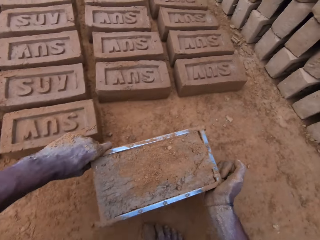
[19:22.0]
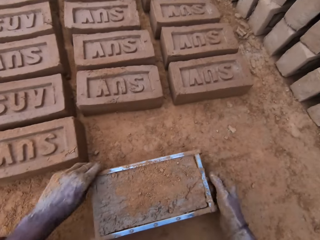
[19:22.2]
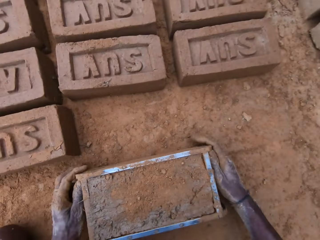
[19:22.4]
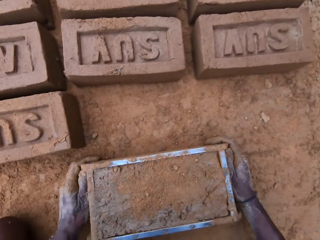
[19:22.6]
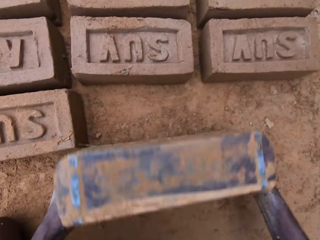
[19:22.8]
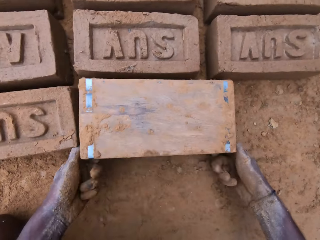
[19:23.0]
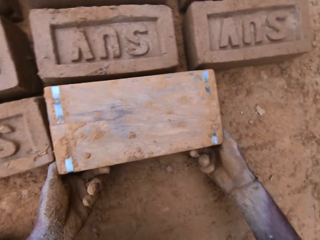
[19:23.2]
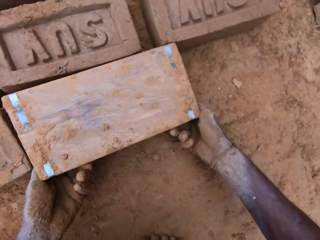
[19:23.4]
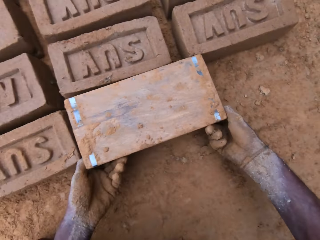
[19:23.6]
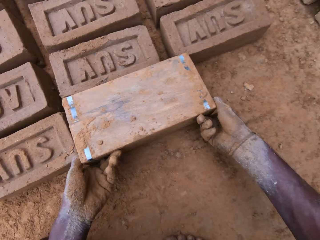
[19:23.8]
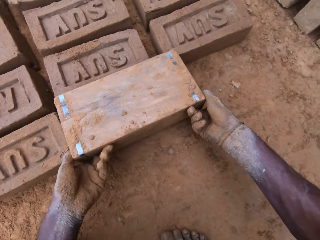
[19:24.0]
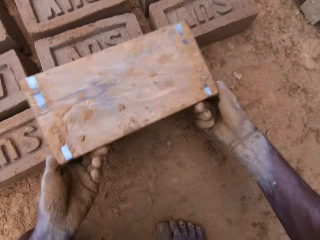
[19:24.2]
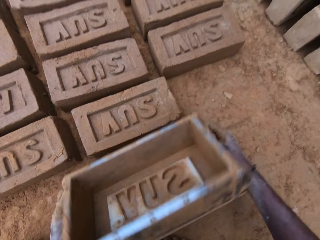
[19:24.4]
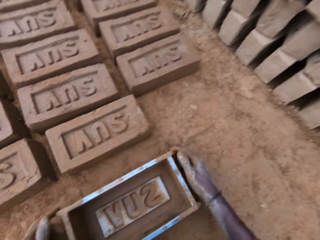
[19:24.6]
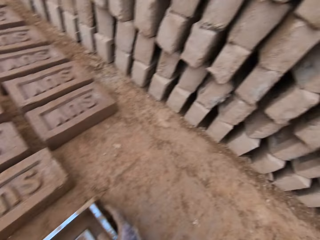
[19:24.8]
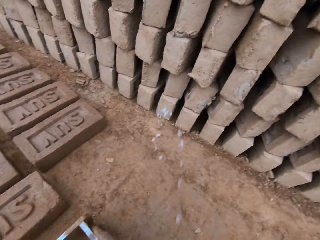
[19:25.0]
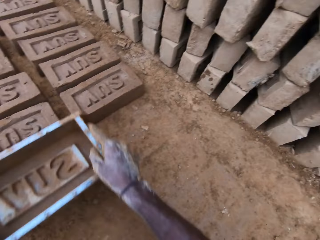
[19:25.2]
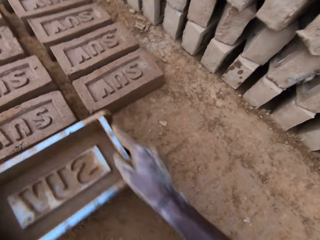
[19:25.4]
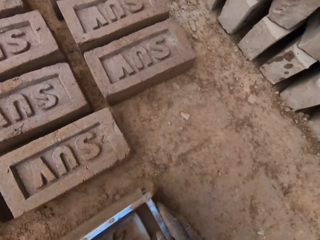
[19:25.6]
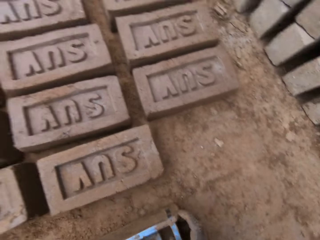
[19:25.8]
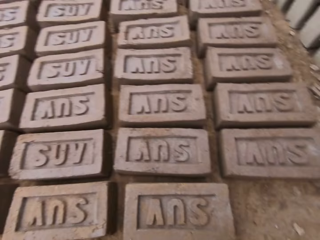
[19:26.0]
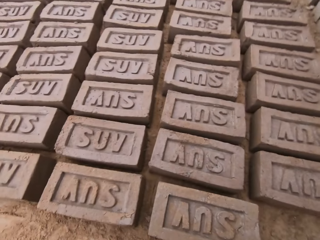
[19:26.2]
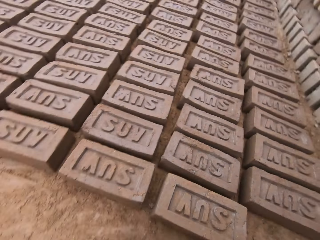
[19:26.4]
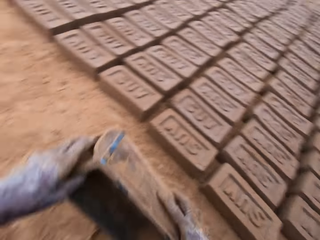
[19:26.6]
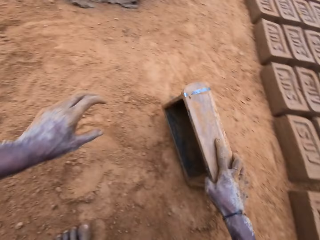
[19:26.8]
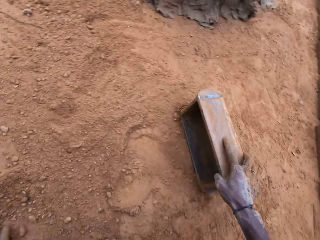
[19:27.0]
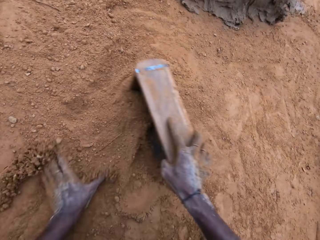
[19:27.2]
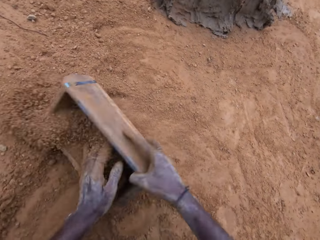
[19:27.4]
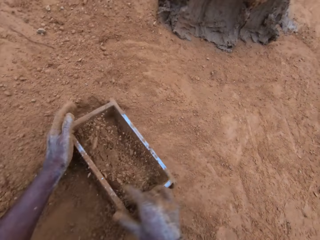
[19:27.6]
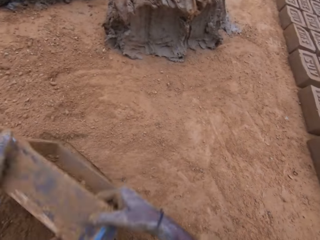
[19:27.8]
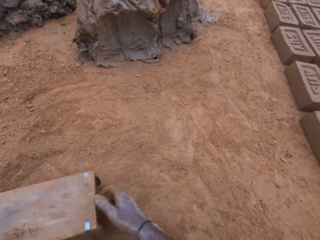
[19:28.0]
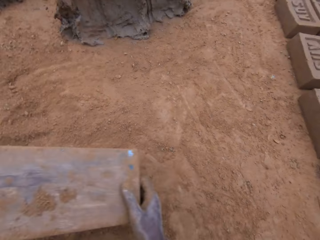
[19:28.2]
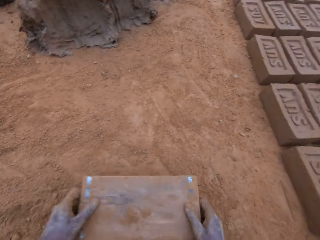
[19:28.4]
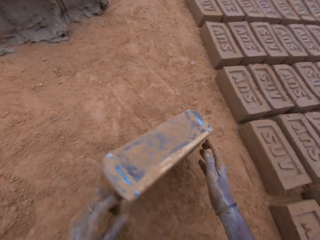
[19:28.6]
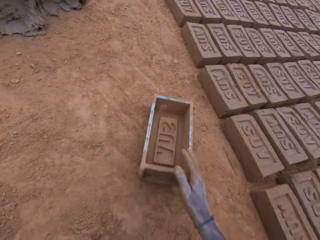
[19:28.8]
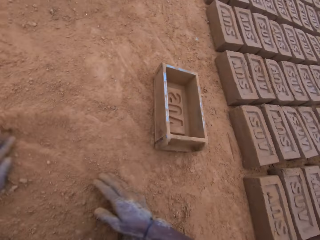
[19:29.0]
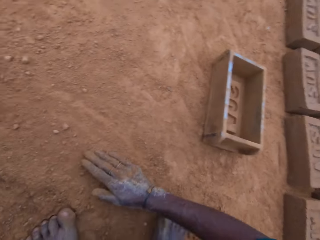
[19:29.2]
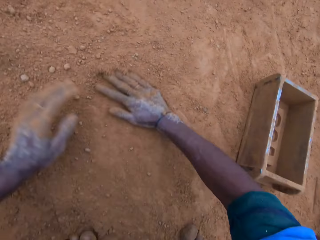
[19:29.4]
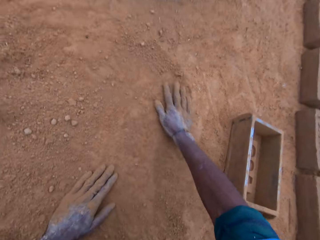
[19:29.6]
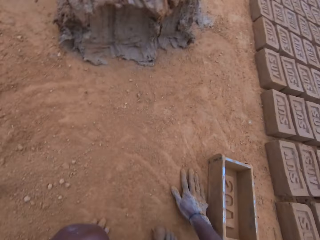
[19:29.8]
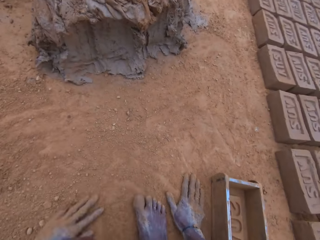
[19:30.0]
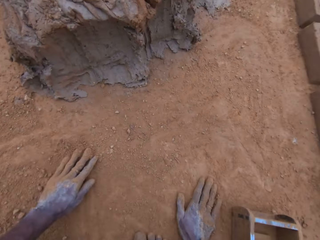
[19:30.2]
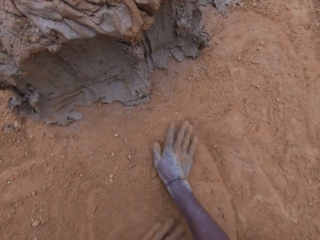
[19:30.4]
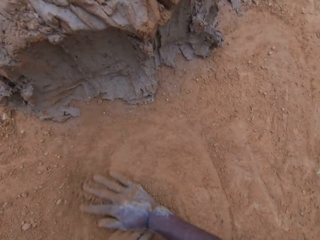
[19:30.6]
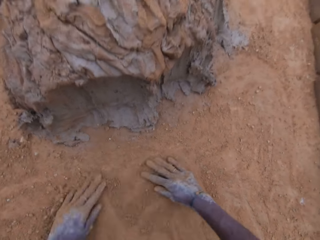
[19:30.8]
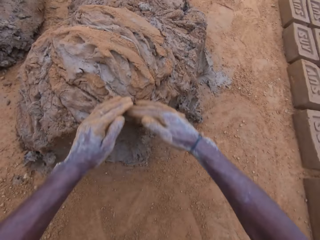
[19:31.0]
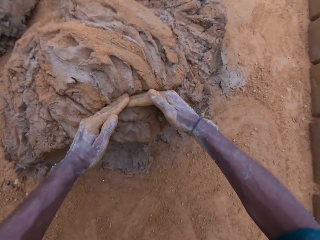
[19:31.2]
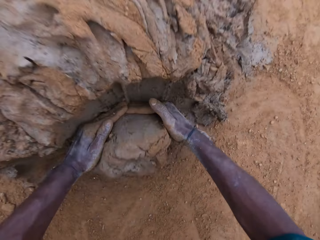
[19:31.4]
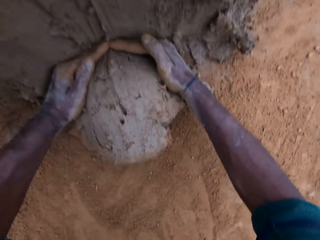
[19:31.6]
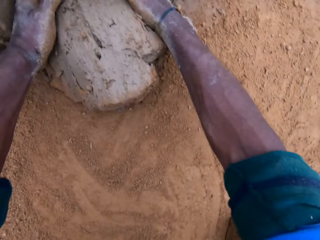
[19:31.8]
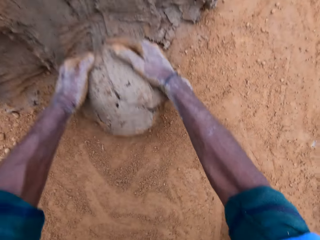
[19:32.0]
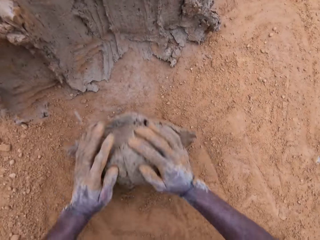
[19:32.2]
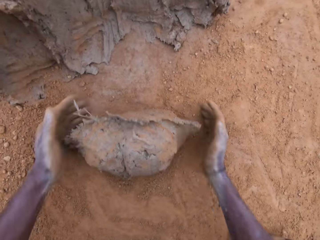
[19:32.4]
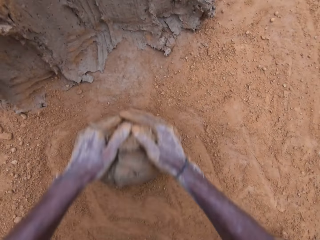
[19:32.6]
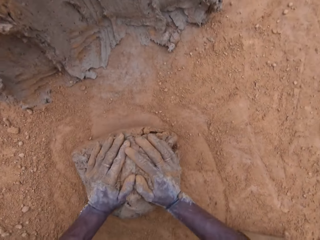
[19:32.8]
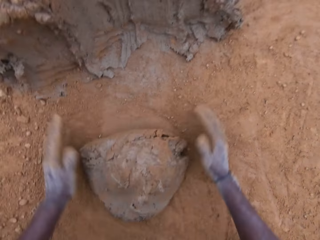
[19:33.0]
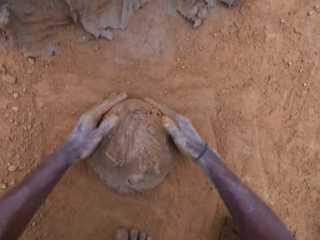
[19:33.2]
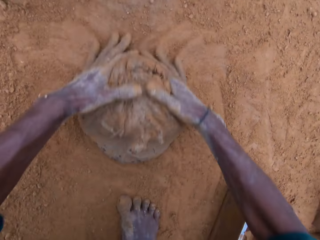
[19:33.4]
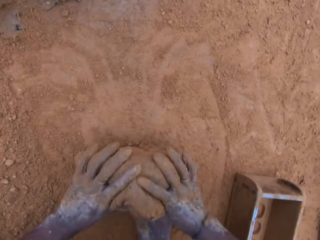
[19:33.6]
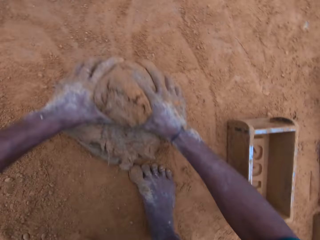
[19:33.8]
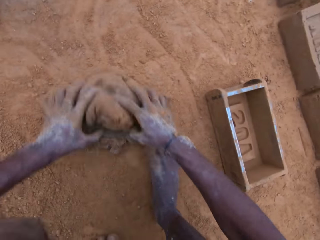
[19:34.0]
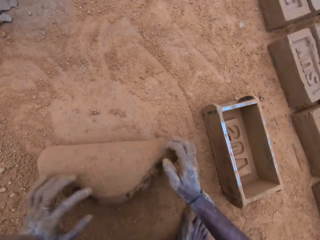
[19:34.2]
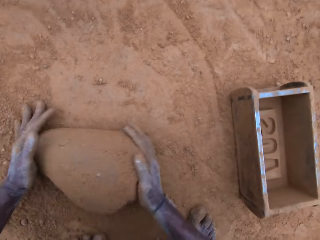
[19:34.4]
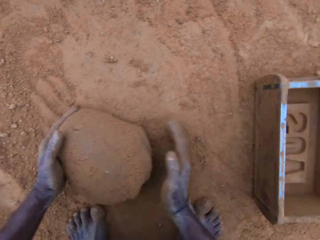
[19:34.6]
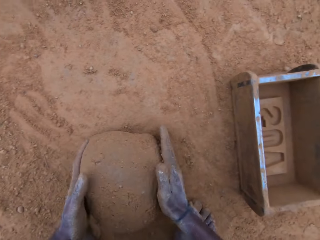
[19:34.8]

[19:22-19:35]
The camera wearer moves a brick maker or block mold. He carries the mortar. He puts the brick maker down and turns the block mold upside down. He removes clay from the brick maker, lifts the brick maker, and removes the block mold from the mortar. He puts the brick maker down, moves the brick maker over the brick, and puts the brick maker down. He puts the mortar or soil into the block mold. He pours the soil from the brick maker, puts the brick maker down, and spreads the soil. He rubs his hand on the ground. He cuts out of the mortar. He takes the clay. He mixes the mortar with sand on the ground. He gives form to the clay.

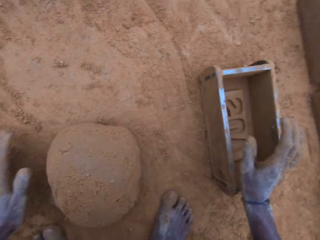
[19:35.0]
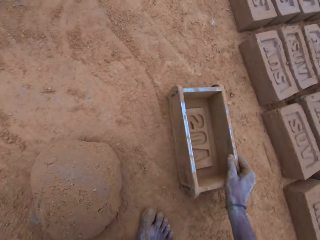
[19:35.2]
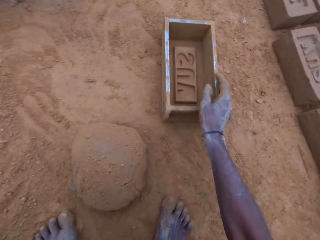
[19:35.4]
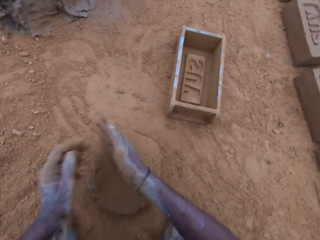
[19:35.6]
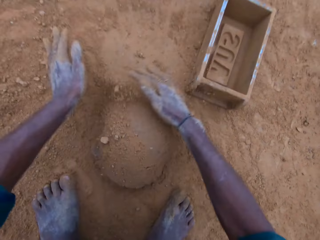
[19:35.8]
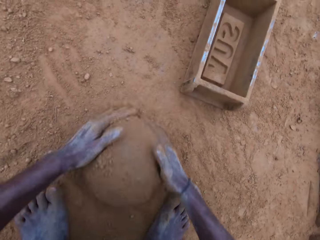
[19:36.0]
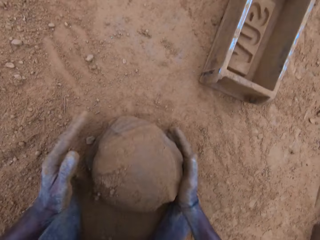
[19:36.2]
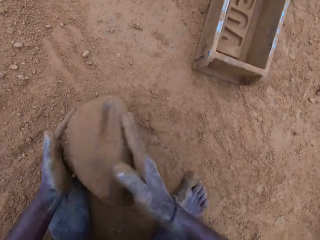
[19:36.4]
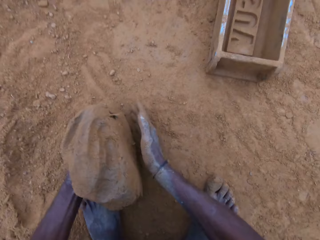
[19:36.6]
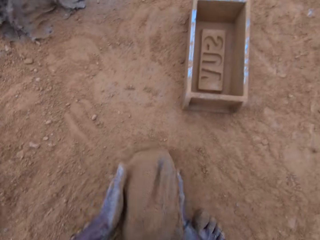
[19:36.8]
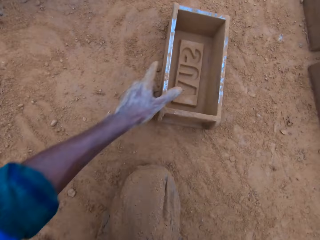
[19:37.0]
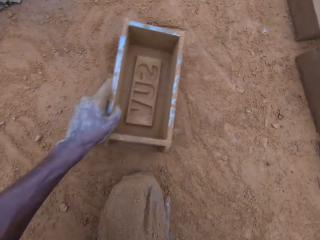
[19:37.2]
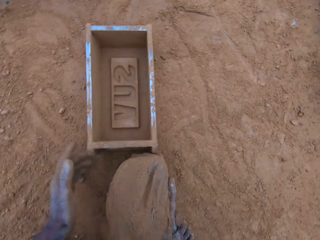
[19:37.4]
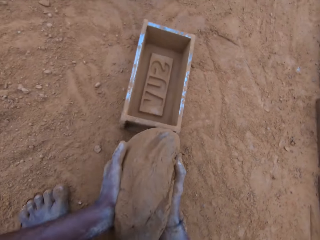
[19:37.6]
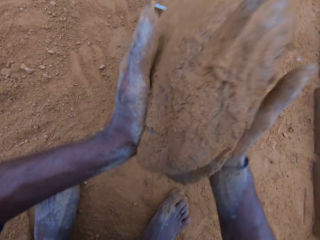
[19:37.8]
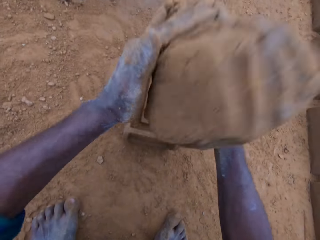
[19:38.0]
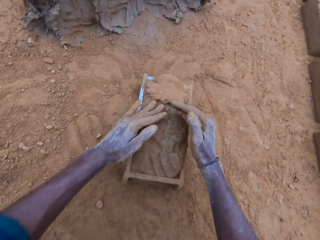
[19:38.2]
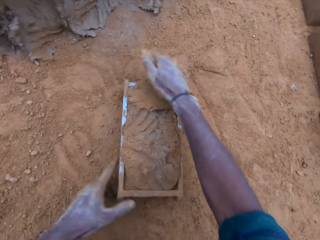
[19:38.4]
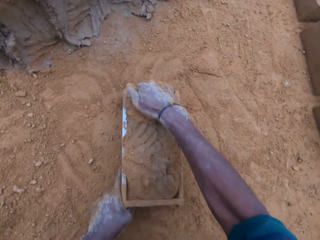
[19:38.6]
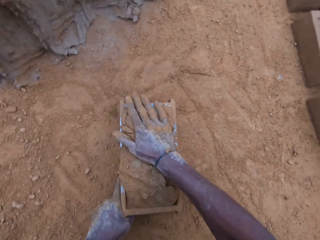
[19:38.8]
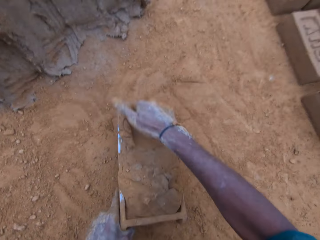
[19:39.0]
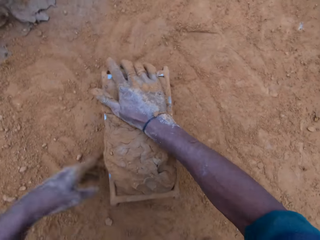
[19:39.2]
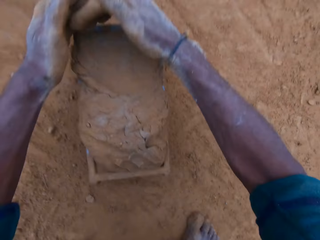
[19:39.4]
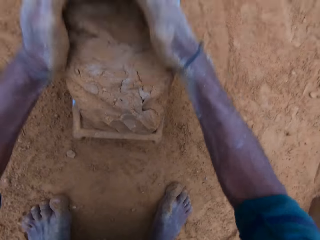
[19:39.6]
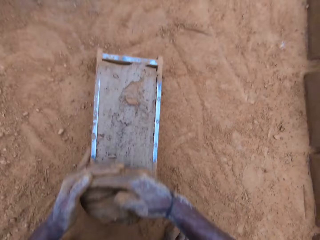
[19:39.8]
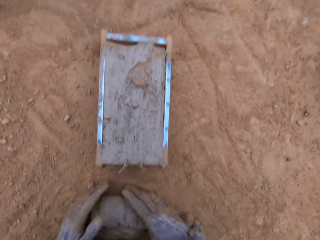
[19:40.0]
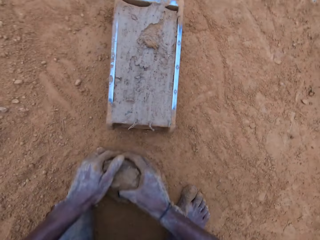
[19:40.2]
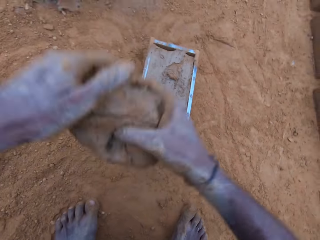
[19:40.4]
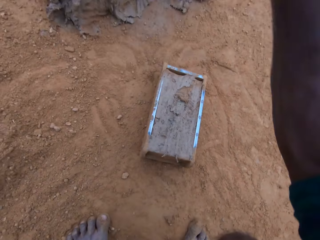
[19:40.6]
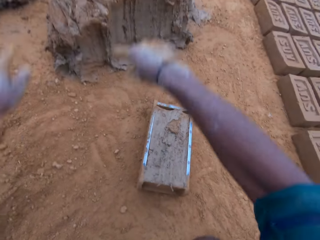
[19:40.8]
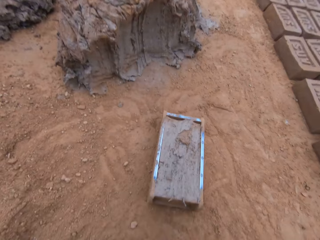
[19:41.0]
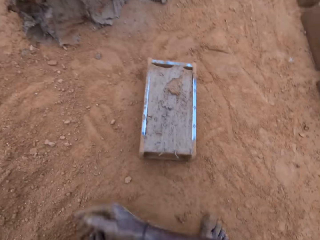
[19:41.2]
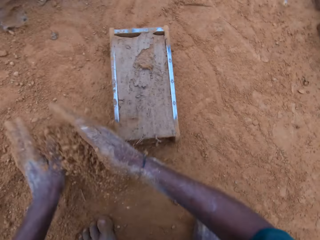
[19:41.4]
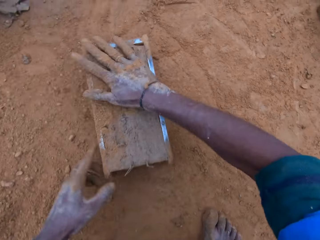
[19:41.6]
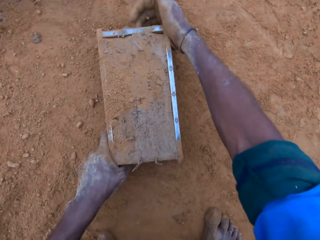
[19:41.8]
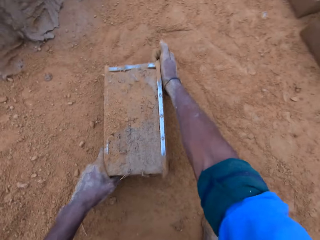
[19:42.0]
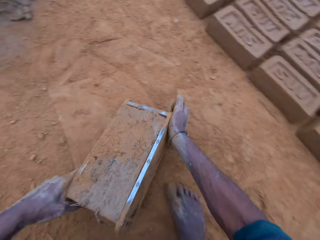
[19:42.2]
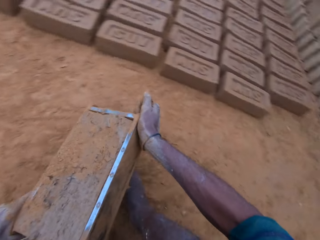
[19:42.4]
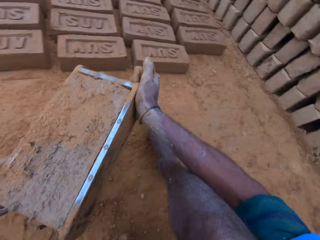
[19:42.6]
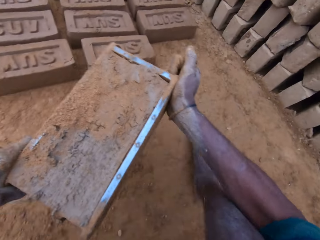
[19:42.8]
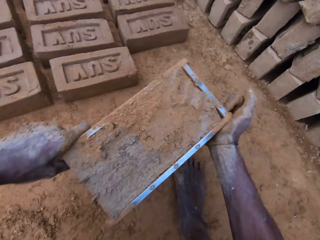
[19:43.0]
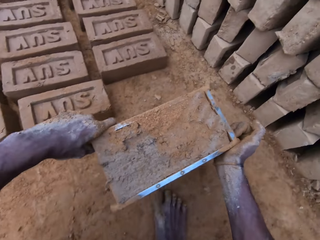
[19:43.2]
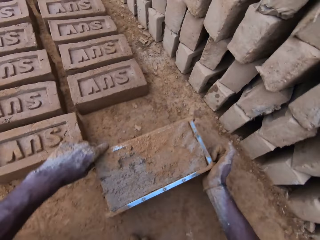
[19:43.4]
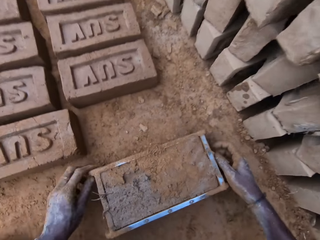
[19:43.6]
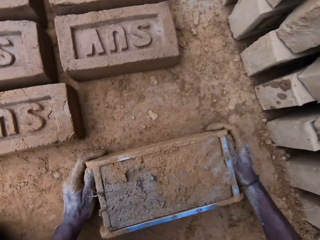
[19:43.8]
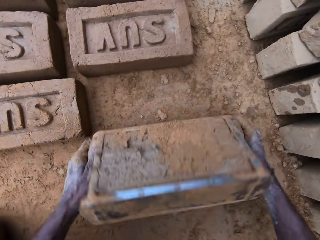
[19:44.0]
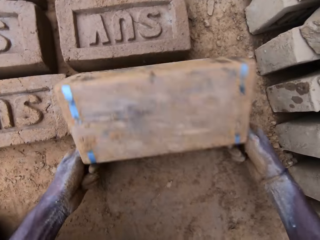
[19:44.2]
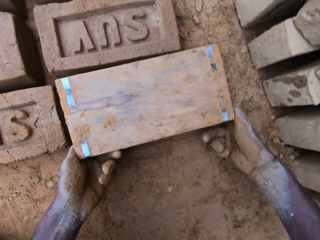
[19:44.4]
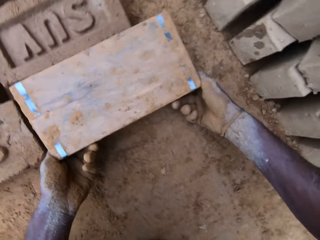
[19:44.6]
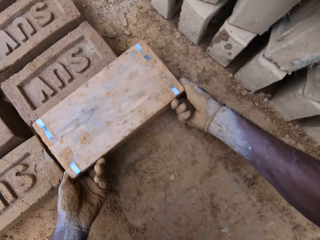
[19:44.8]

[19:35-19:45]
The camera wearer adjusts a block mold or brick maker. He holds the brick maker. He gives form to the clay. He carries the mortar. He adjusts the block mold. He holds the brick maker. He puts the mortar into the block mold. He shakes the brick maker. He cuts out of the mortar. He holds the clay. He throws the cut out mortar with the rest. He applies soil in the hands and touches the clay. He puts sand on the mortar. He carries the mortar. He moves the brick maker and puts the brick maker down. He turns the block mold upside down.
